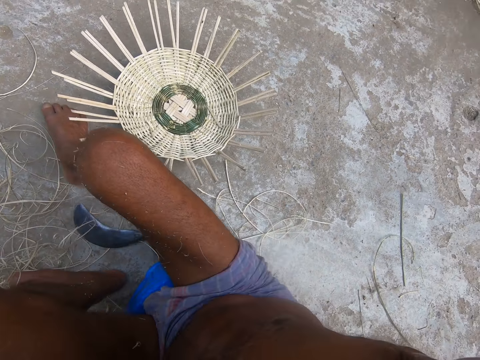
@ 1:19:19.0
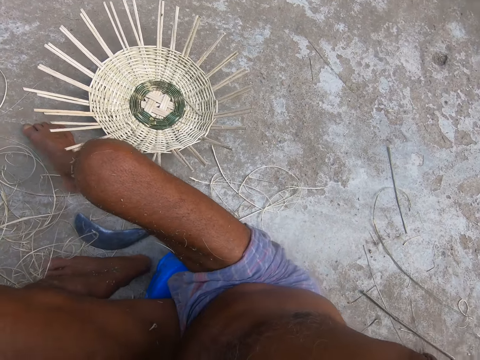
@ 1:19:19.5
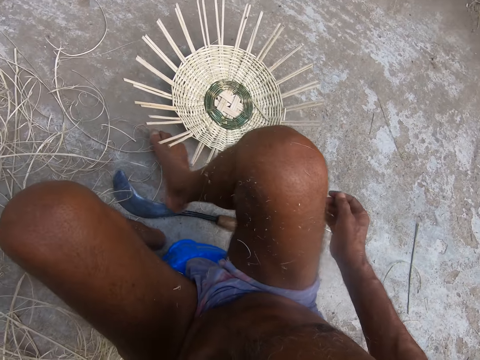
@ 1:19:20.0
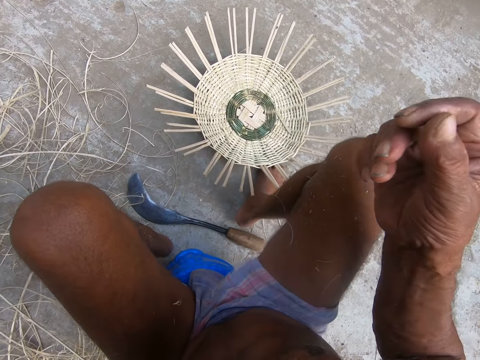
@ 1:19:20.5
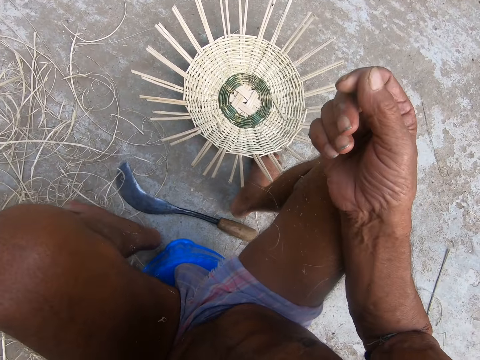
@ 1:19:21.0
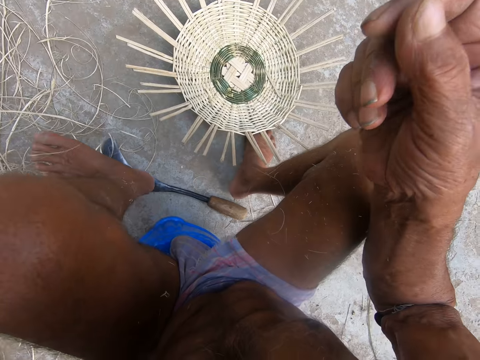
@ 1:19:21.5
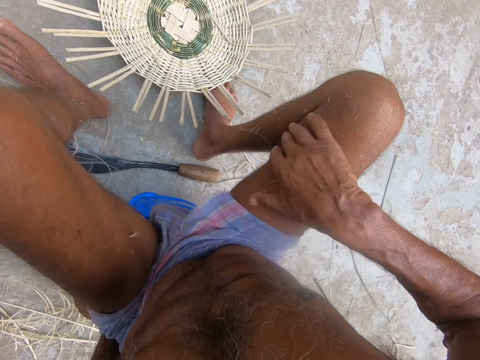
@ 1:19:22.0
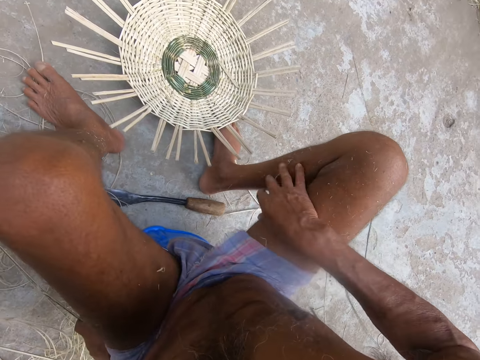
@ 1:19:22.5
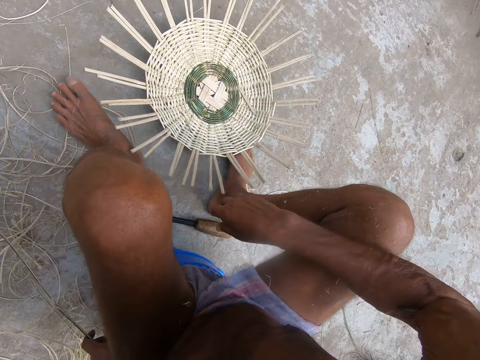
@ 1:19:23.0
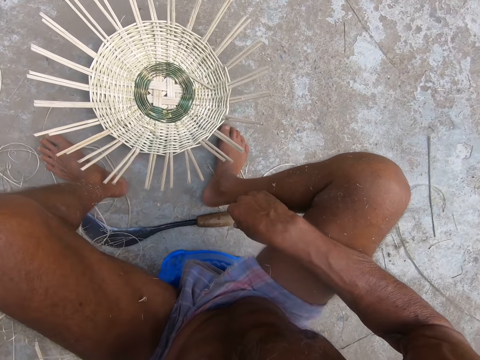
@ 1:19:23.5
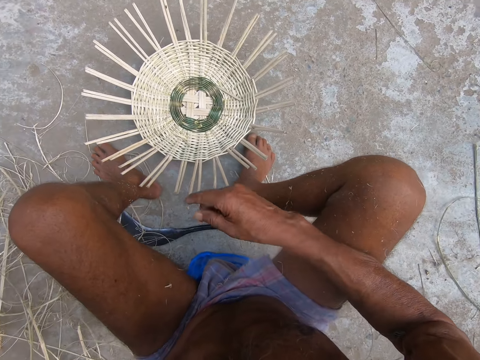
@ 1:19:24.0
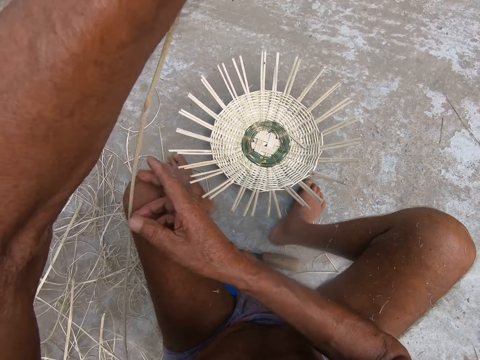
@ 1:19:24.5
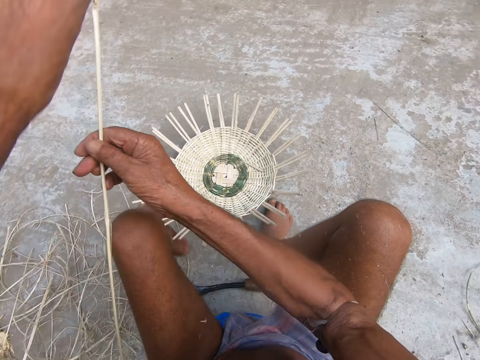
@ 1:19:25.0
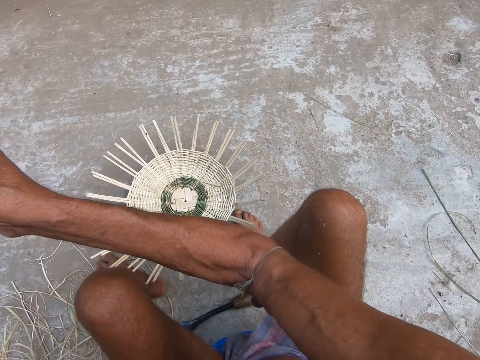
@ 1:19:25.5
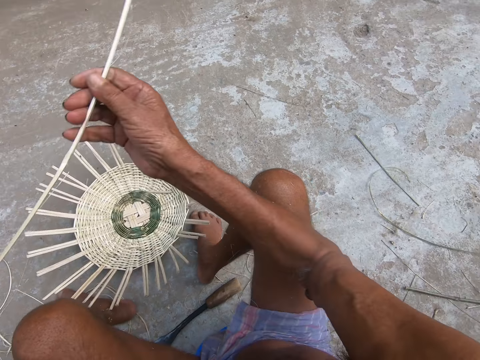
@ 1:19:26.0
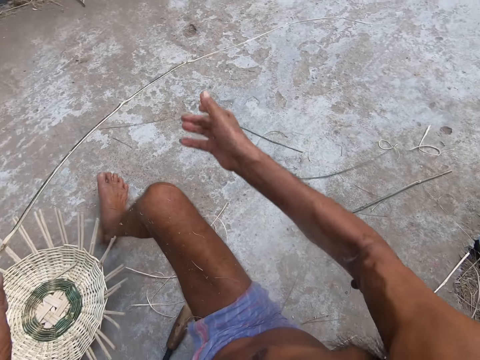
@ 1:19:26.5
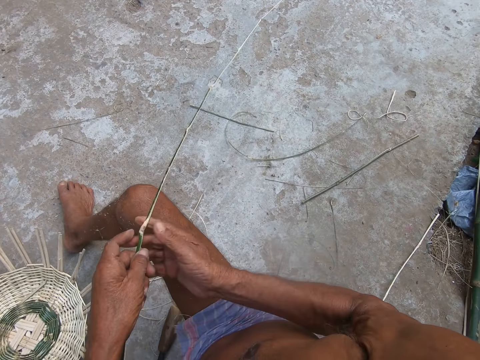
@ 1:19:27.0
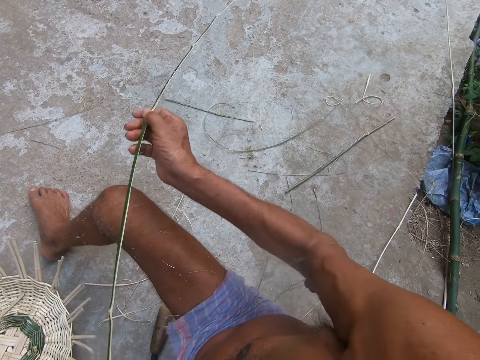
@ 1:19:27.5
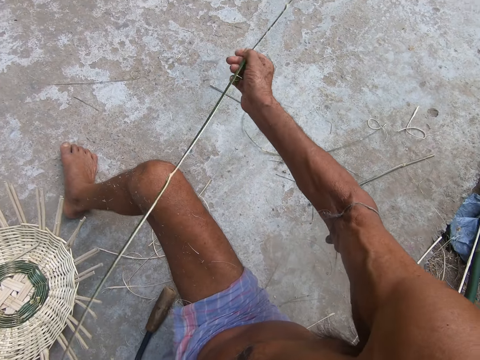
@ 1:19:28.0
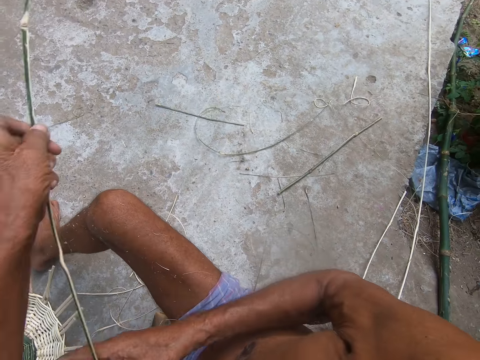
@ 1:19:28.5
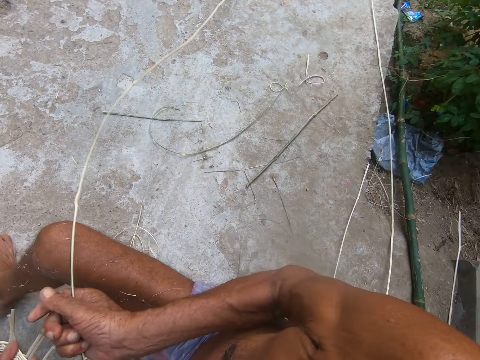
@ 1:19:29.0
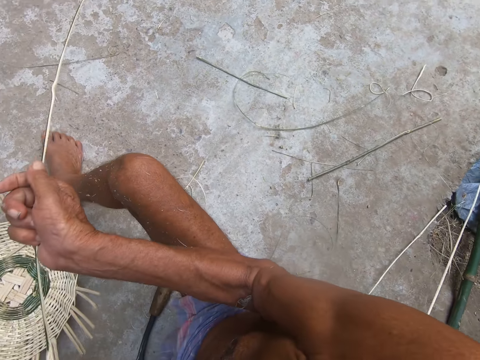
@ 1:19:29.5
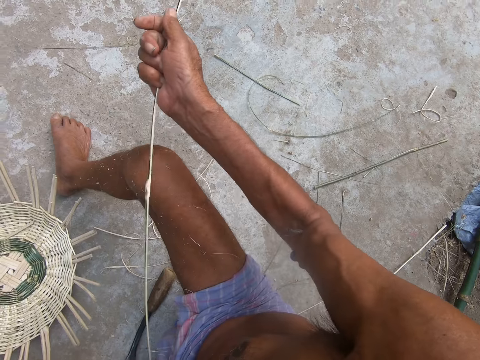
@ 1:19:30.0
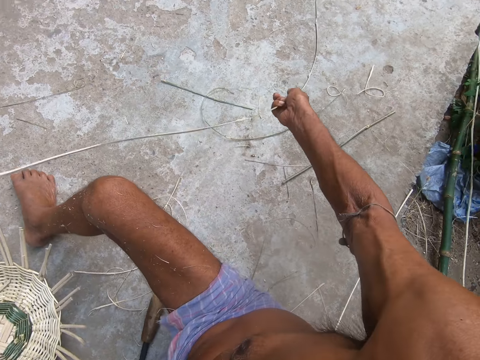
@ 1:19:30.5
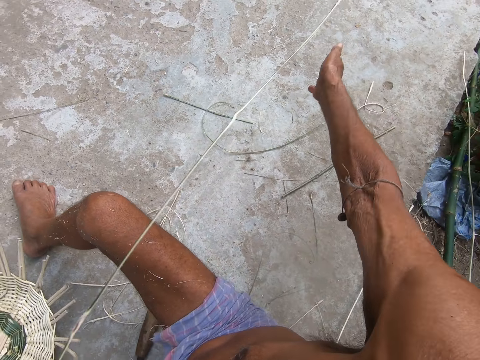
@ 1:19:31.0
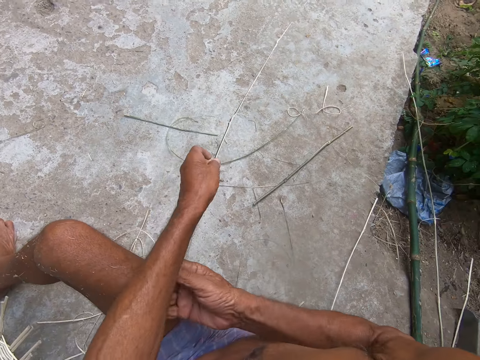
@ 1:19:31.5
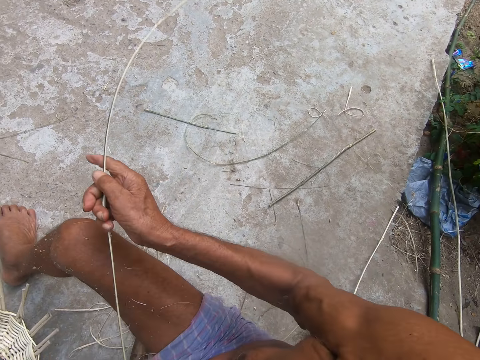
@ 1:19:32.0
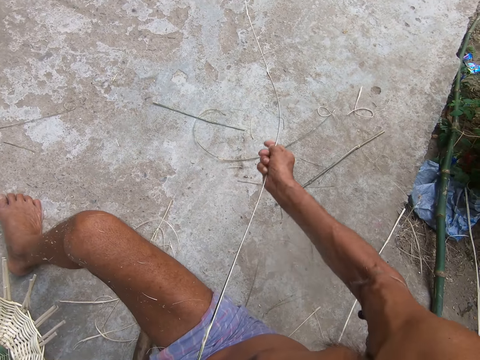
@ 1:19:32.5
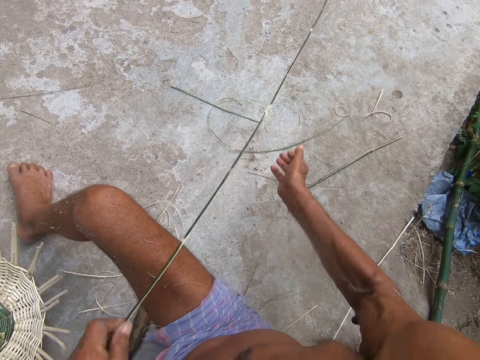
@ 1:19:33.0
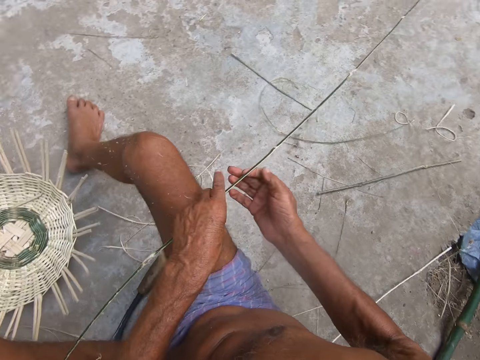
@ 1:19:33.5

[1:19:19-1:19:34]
The camera wearer places his right hand on his right knee. He wipes barks from his right thigh with his right hand. He moves around a bamboo strip with both hands. He stretches the wood in his hand.

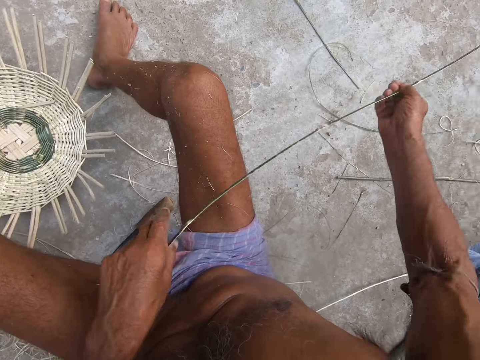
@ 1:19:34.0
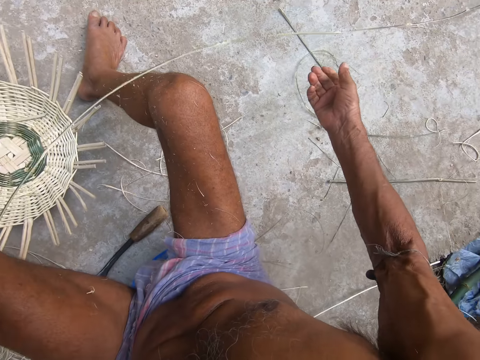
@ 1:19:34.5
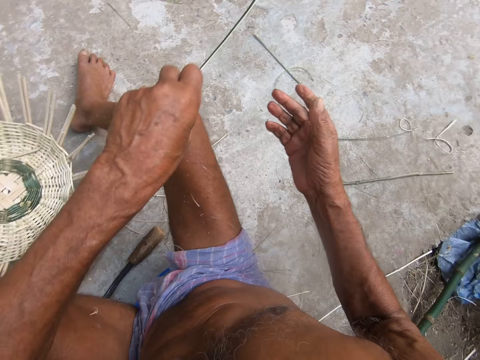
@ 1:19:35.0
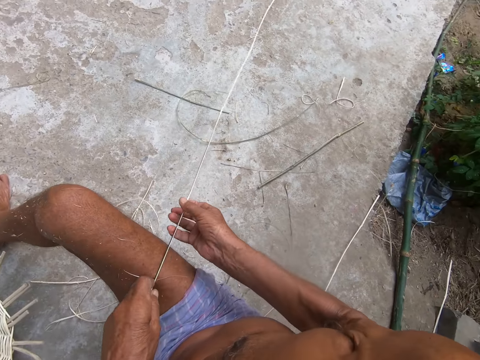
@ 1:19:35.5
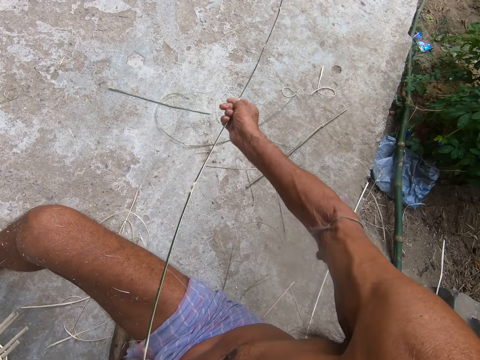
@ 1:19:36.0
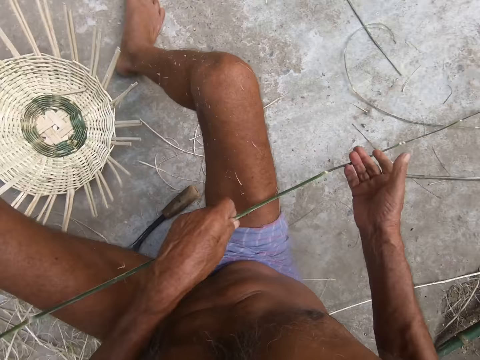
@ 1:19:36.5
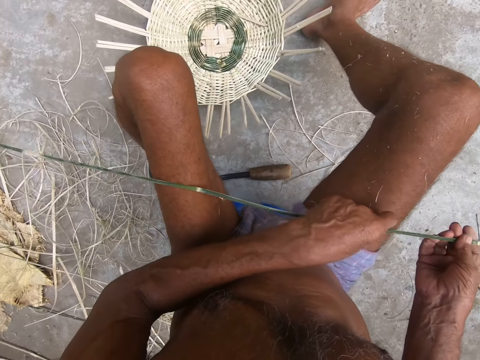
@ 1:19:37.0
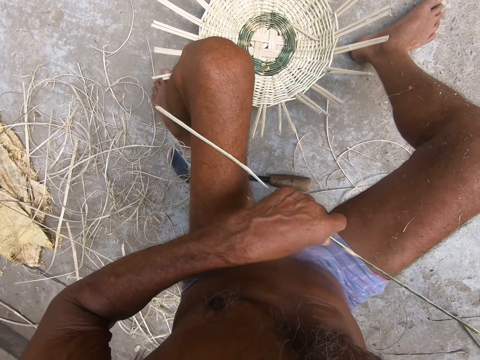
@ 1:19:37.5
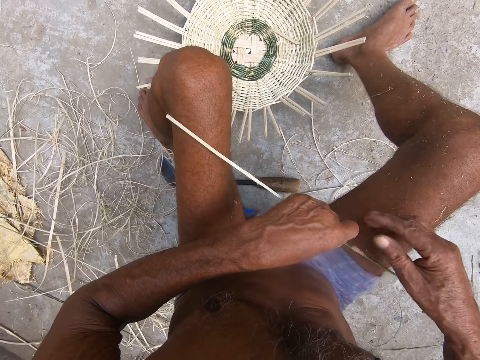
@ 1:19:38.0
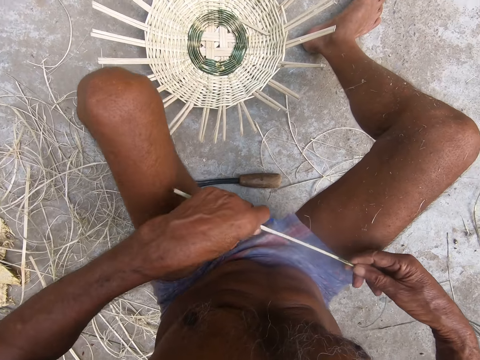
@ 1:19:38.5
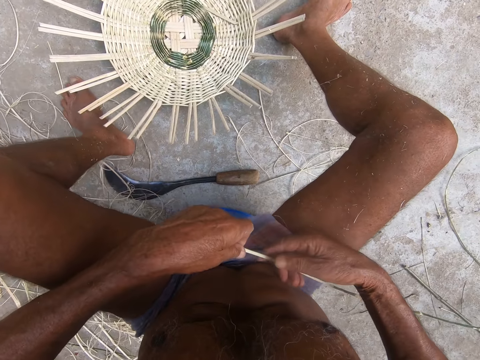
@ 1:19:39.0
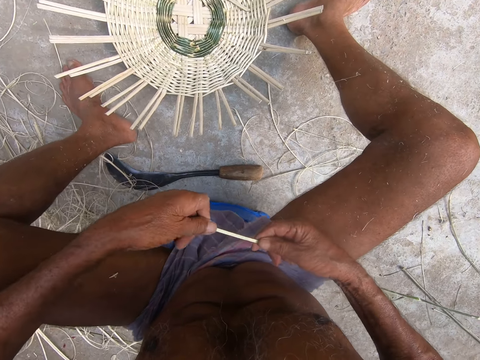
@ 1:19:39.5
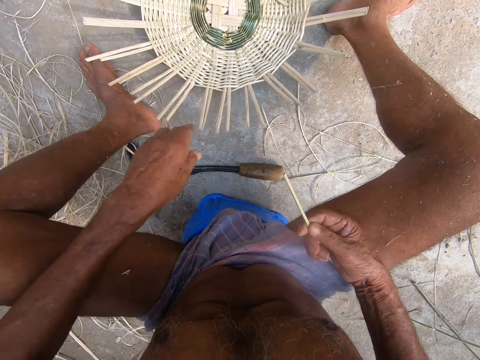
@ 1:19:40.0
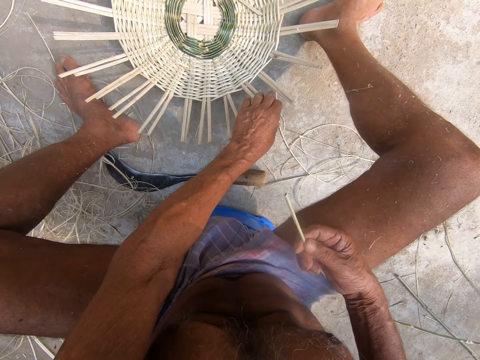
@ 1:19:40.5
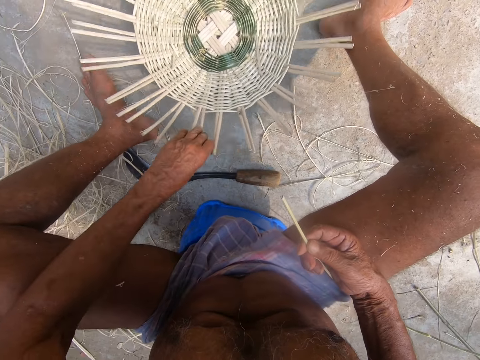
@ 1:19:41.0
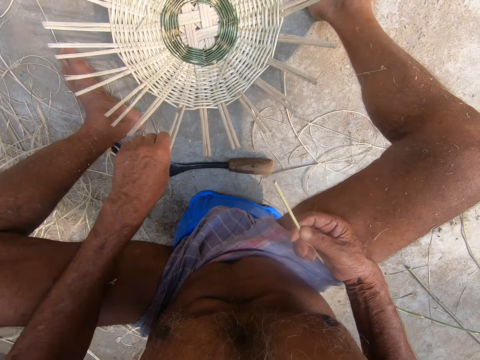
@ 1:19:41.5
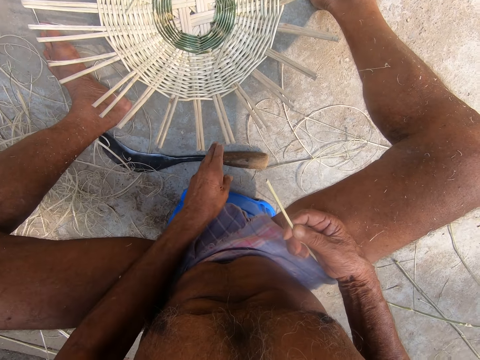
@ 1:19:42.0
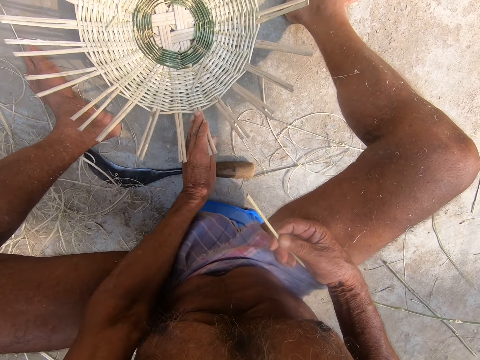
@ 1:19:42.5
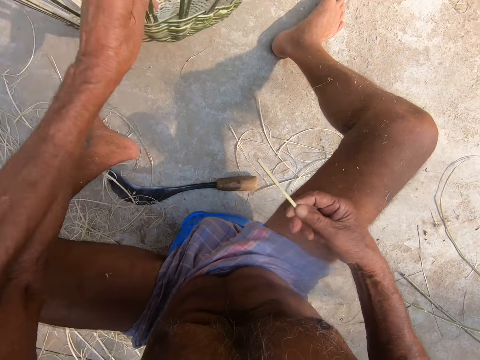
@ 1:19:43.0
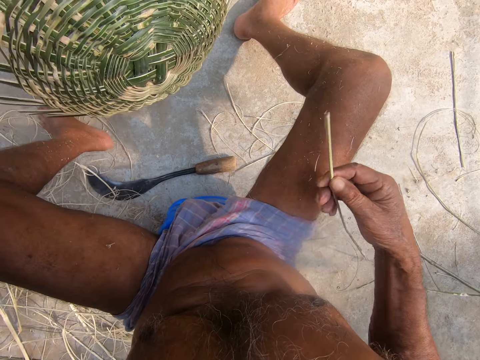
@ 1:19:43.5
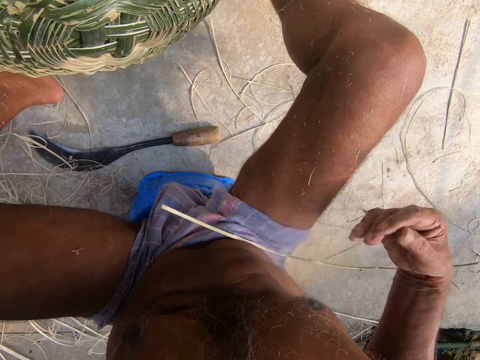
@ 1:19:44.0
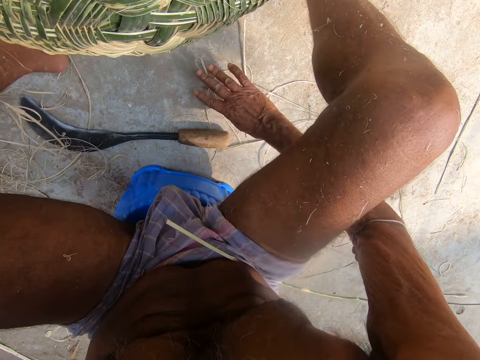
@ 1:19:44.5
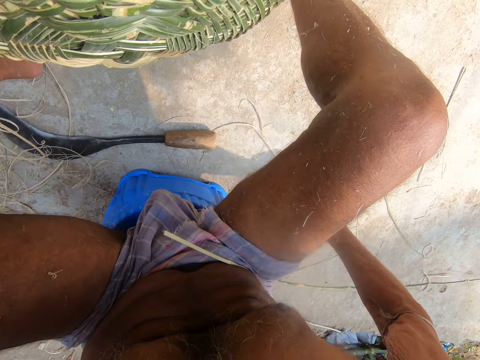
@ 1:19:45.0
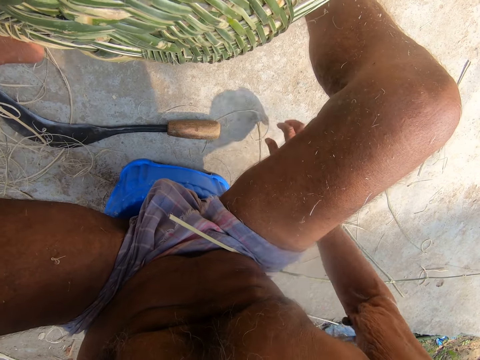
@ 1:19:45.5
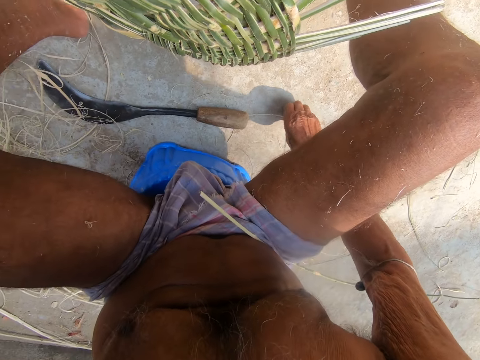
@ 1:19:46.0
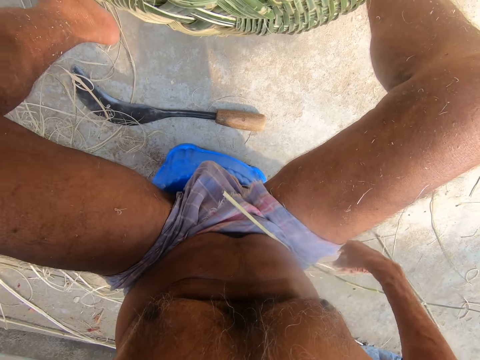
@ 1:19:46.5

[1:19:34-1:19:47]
The camera wearer turns a basket on the floor with his left hand. He picks the basket off the floor with his left hand. He drops the bamboo strip in his right hand on his right thigh. He pushes aside some bamboo strip debris on the floor with his right hand. He picks wood barks on the floor.
